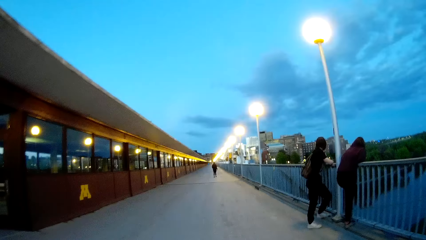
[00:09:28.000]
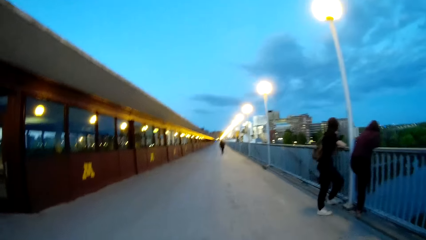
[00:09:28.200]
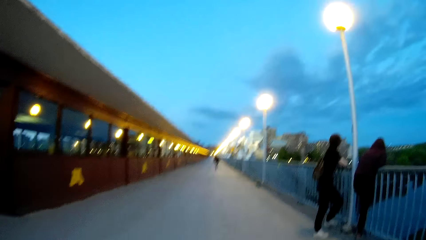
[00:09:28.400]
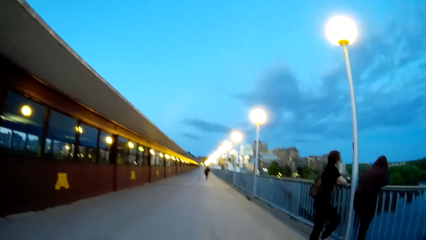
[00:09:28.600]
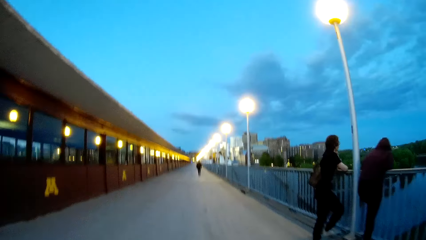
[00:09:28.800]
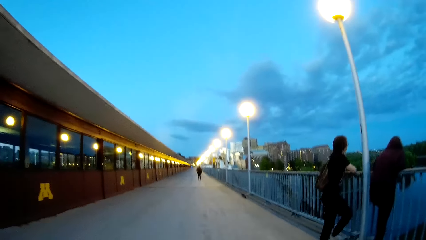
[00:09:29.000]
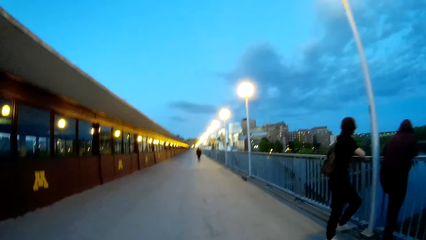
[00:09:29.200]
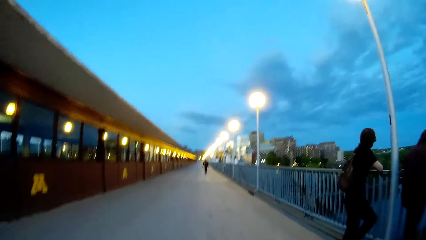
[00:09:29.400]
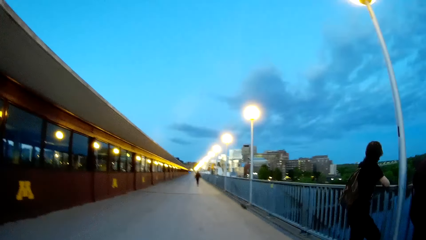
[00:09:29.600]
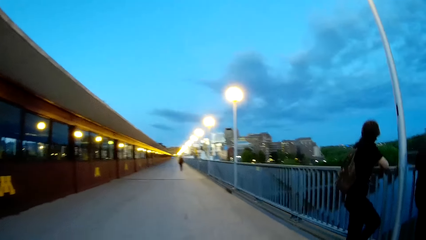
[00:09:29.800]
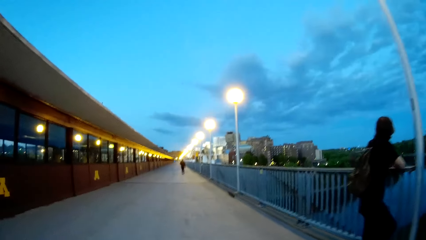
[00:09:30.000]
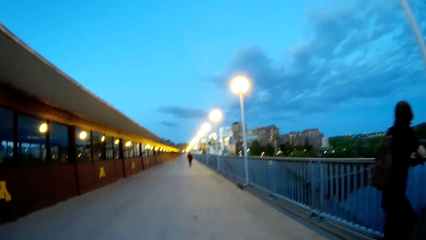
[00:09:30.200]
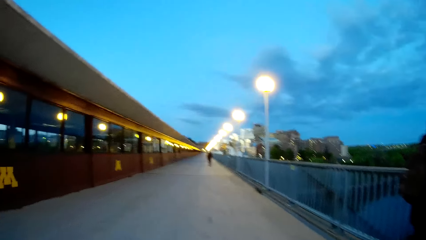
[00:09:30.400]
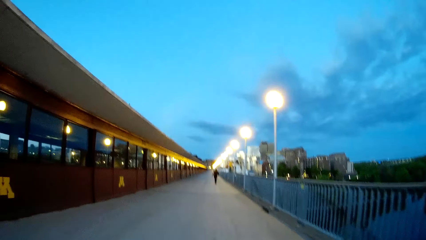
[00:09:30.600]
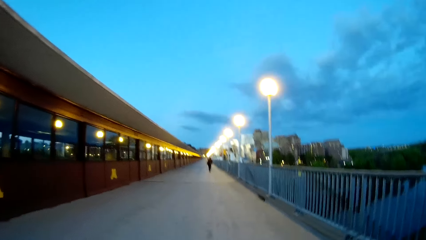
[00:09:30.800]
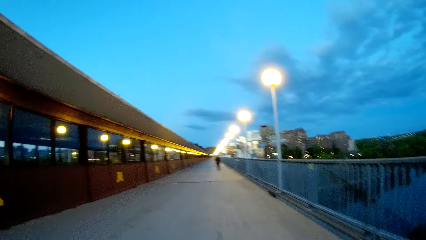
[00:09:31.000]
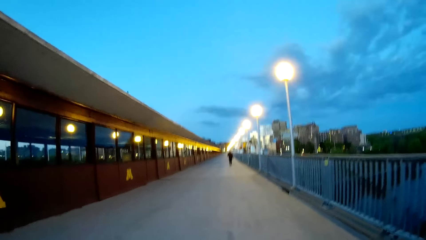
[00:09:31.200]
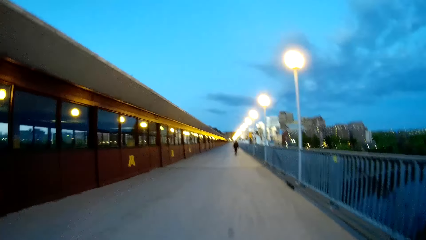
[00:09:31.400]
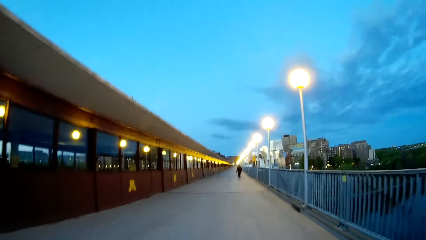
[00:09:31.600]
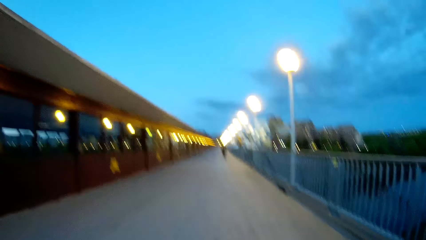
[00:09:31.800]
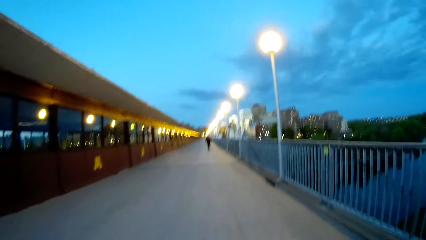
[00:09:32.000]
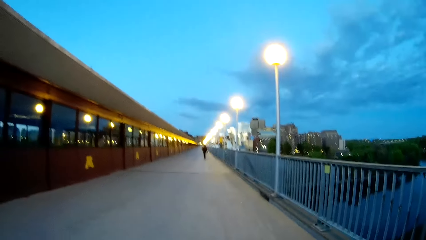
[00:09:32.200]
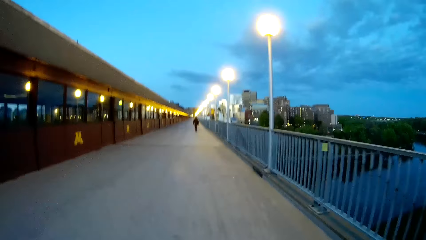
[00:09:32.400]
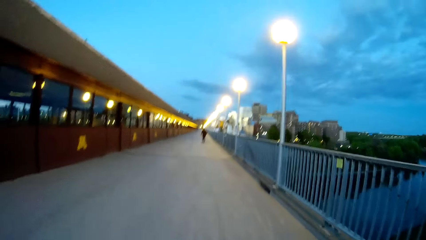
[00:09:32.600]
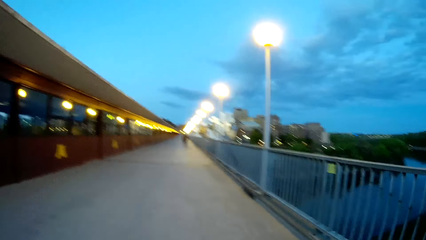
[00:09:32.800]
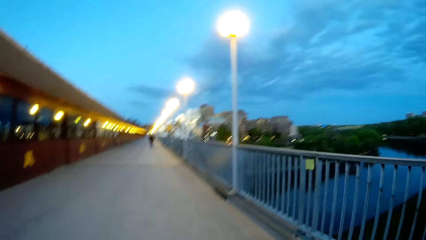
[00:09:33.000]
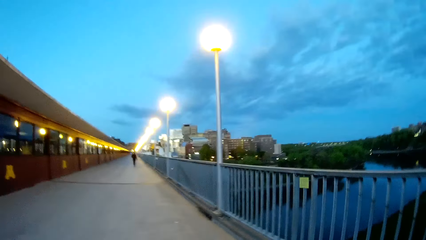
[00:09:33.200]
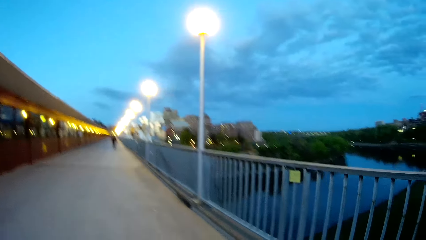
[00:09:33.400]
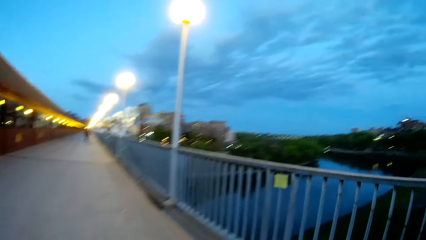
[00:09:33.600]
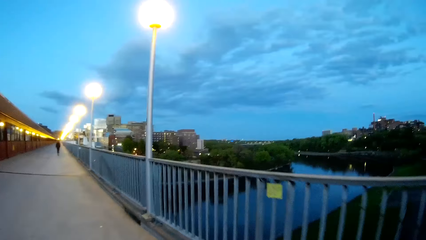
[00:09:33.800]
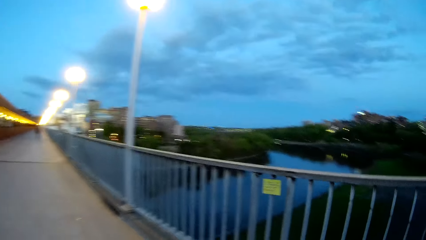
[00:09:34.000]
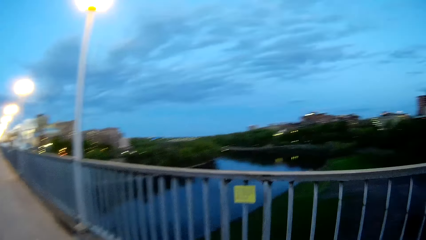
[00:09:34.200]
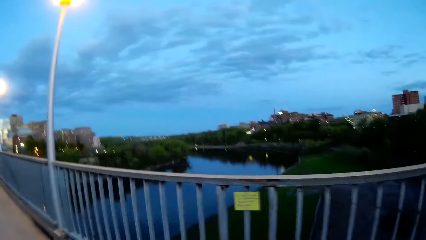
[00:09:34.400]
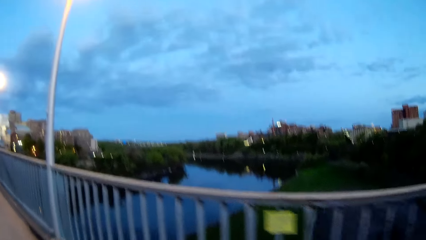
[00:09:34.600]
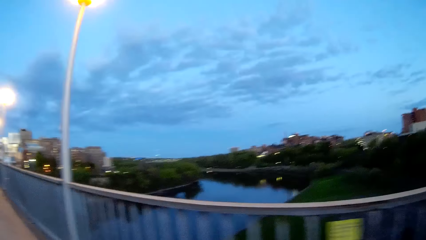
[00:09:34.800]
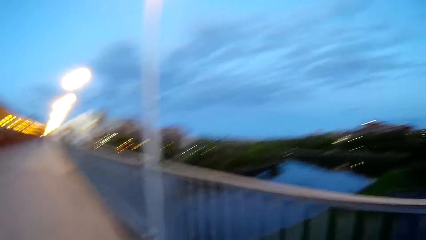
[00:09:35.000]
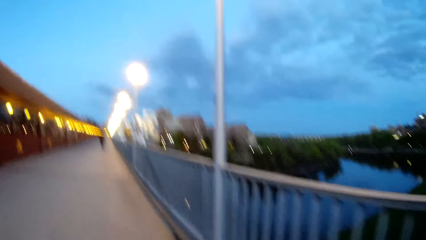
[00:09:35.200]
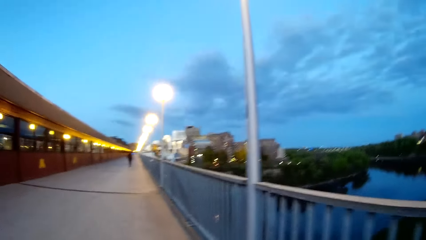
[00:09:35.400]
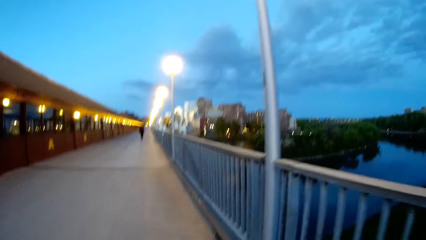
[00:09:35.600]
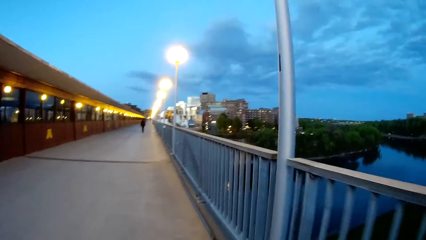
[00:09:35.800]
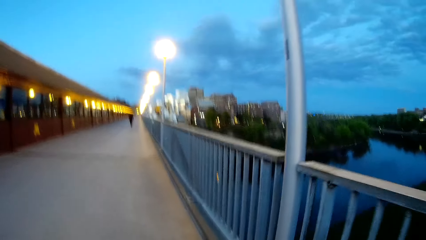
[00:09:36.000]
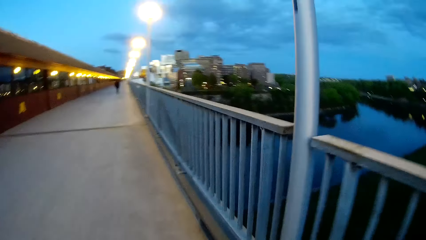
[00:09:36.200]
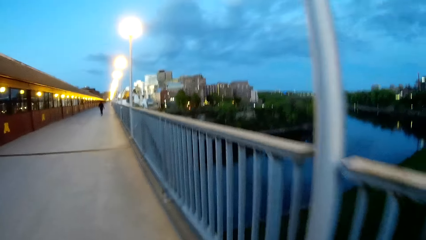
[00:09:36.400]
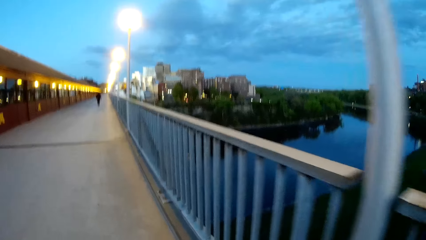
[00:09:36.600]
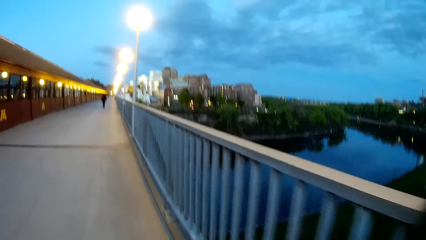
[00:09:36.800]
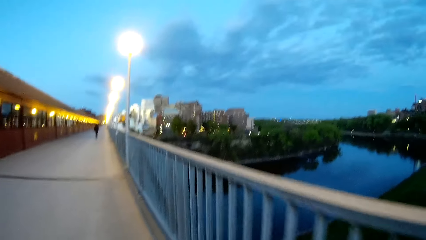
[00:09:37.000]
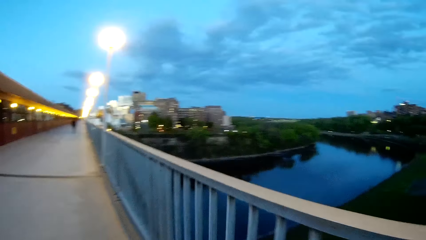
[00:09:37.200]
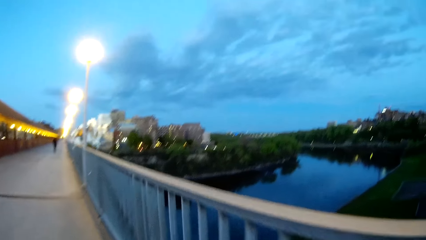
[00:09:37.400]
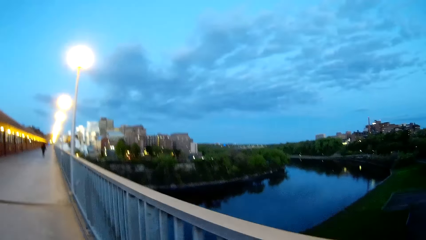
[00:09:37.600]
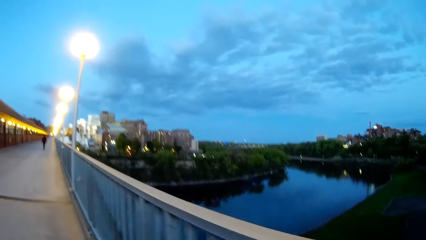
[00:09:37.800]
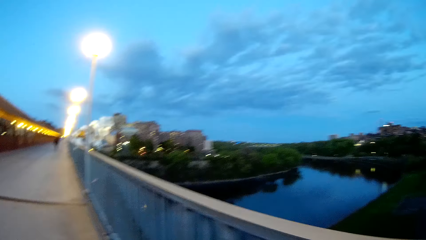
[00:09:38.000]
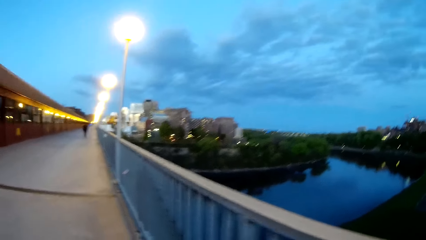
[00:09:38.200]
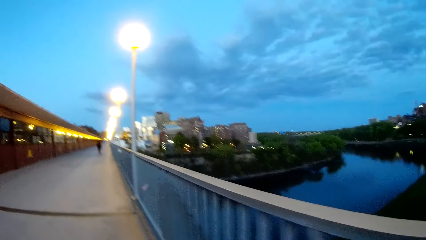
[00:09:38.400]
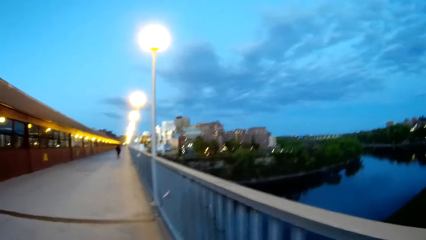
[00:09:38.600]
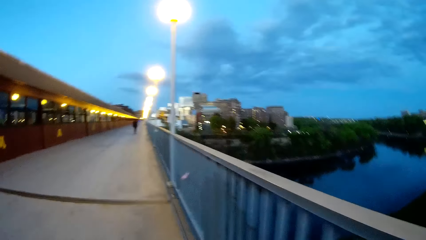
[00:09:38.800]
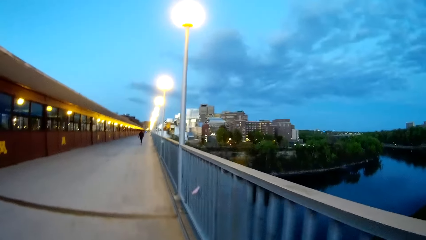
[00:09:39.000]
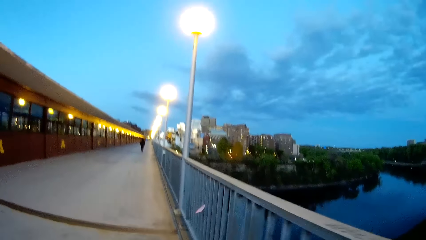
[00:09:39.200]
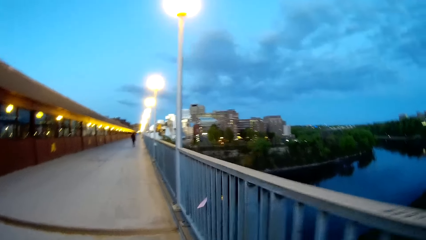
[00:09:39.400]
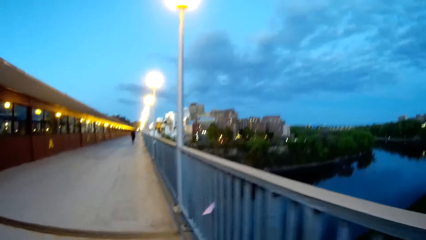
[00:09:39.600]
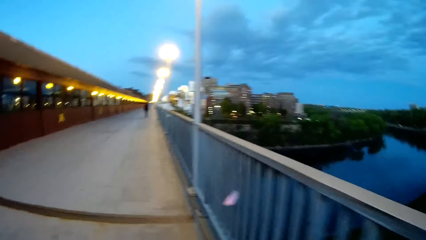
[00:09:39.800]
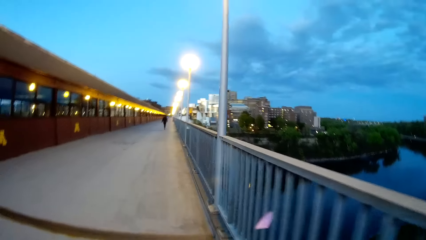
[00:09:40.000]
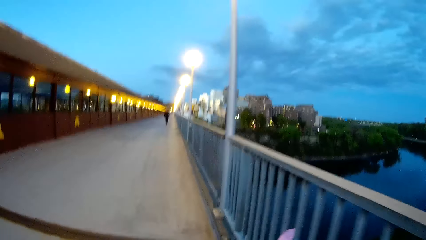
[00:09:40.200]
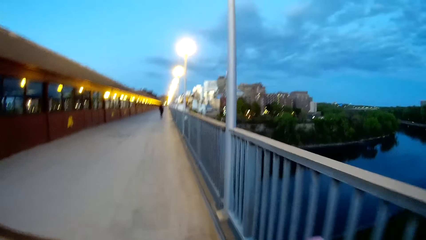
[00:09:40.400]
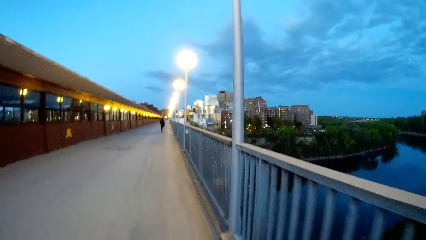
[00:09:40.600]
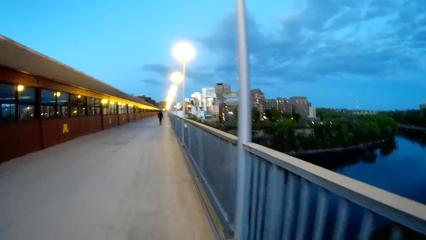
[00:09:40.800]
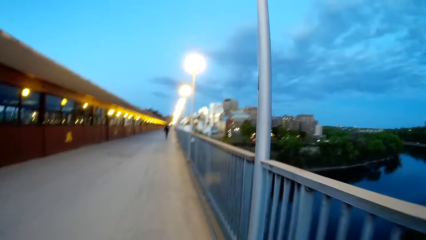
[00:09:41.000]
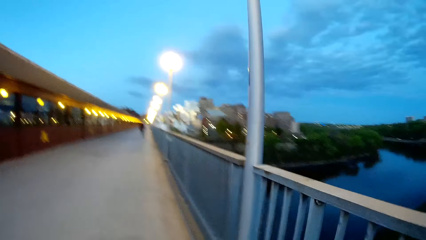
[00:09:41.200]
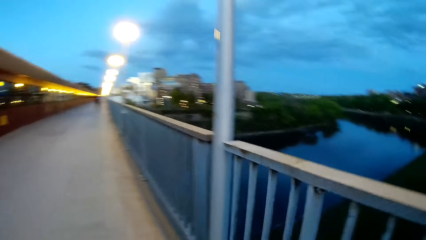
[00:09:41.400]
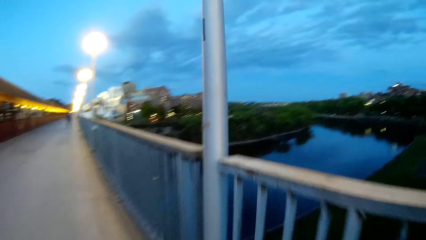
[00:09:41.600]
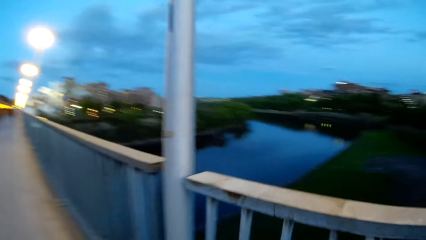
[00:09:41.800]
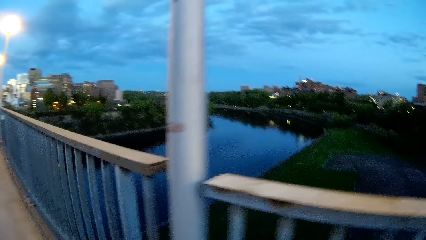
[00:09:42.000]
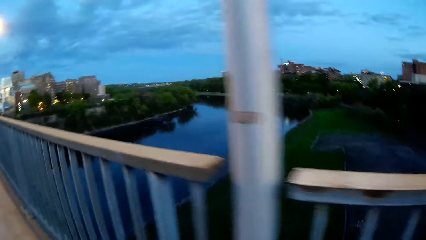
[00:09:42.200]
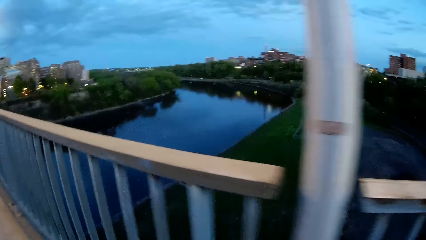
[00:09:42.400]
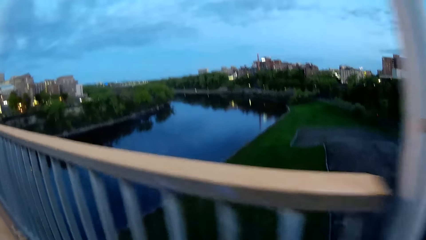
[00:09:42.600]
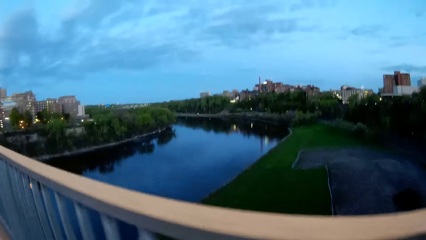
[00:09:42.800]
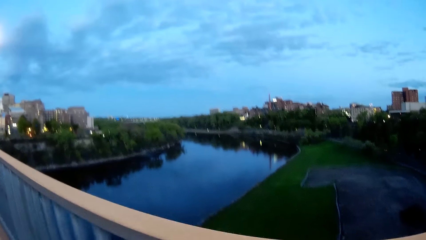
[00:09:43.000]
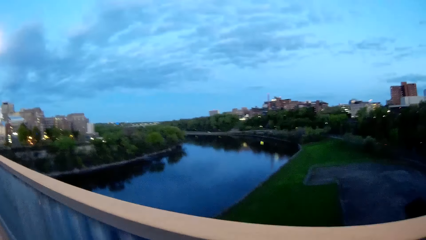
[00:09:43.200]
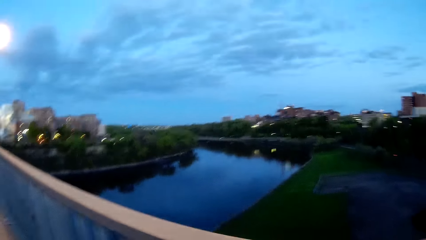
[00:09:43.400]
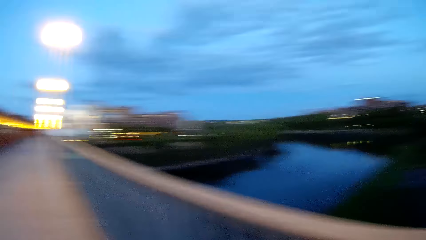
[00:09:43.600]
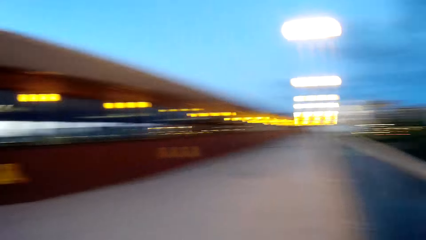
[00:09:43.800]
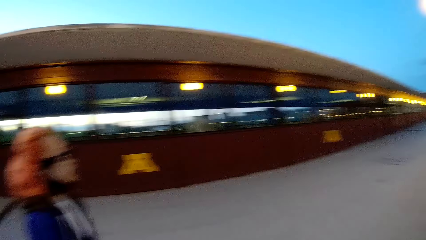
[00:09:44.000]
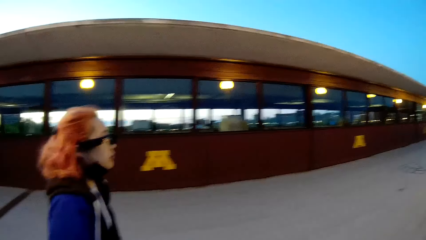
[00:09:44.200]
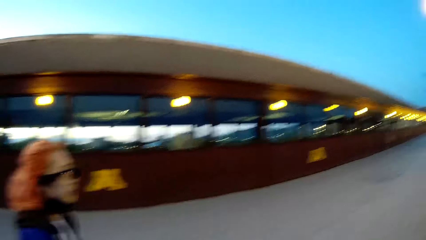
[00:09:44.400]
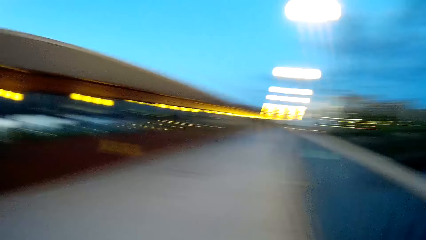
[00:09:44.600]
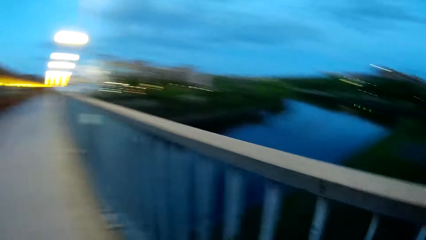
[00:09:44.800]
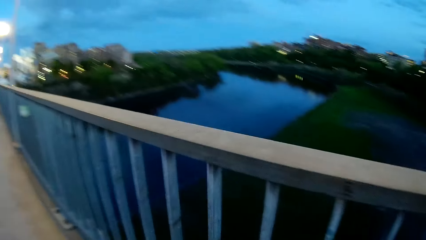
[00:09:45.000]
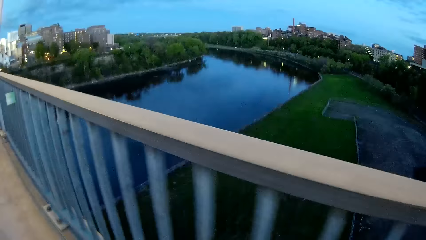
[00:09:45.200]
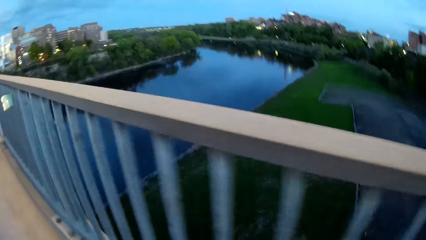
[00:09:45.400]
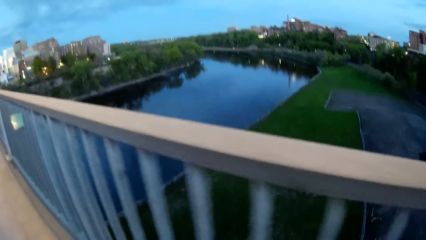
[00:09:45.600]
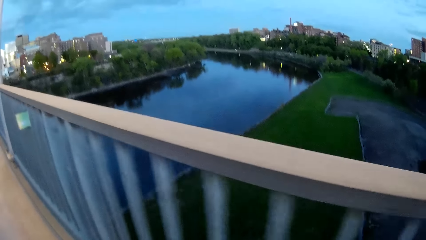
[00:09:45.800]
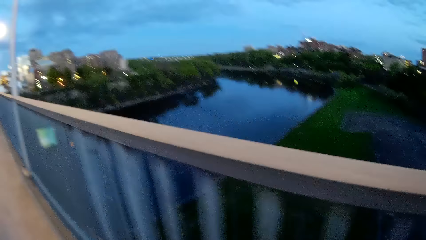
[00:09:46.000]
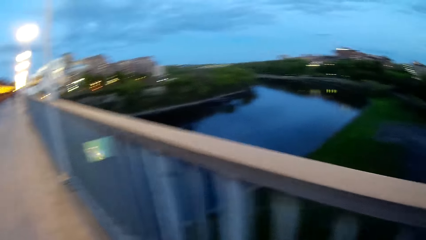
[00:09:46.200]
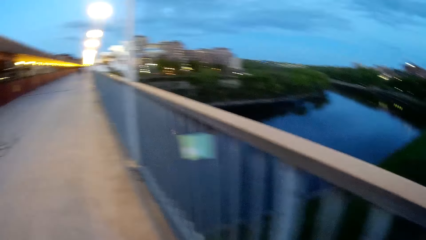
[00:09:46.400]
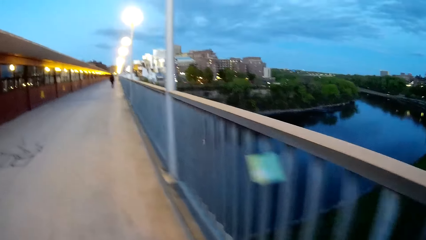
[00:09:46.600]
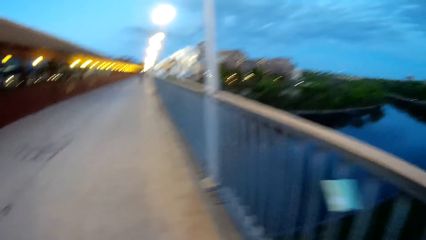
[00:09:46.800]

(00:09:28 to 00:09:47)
The camera wearer walks past the man and another man. The woman walks past the man and the other man. The camera wearer looks around. They interact with the woman.
